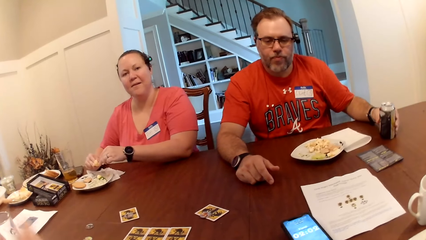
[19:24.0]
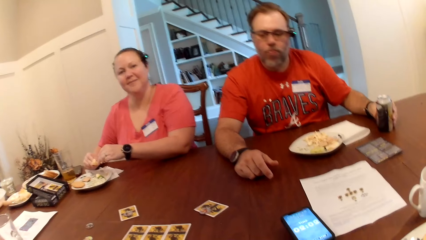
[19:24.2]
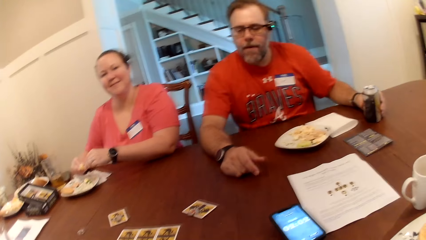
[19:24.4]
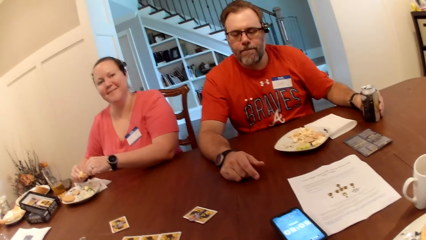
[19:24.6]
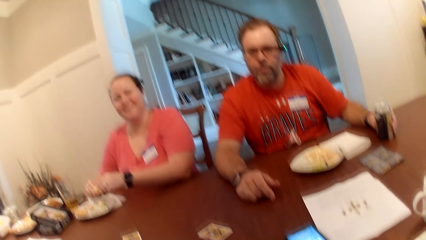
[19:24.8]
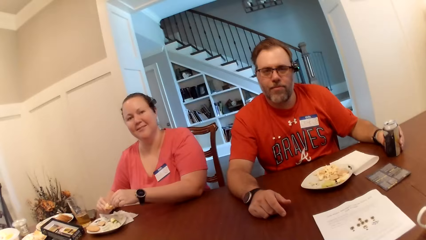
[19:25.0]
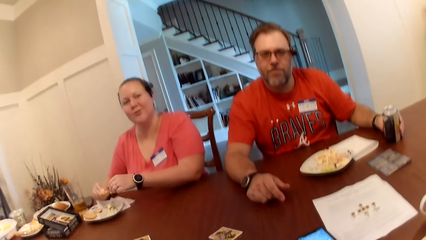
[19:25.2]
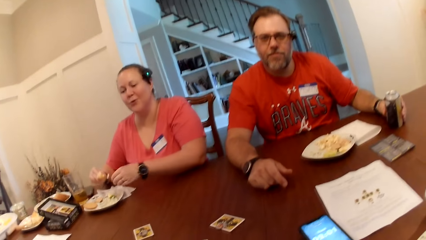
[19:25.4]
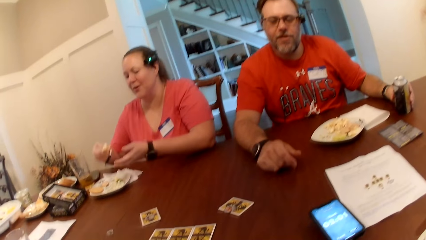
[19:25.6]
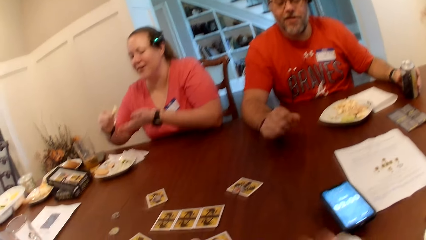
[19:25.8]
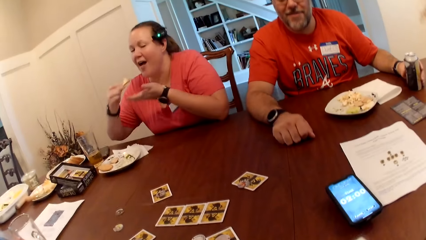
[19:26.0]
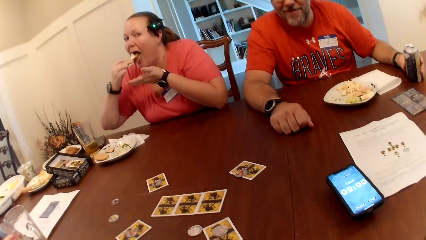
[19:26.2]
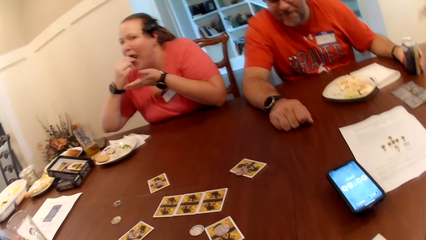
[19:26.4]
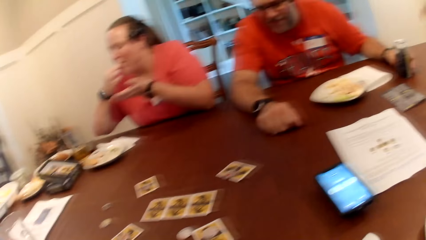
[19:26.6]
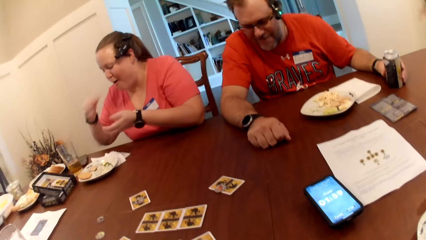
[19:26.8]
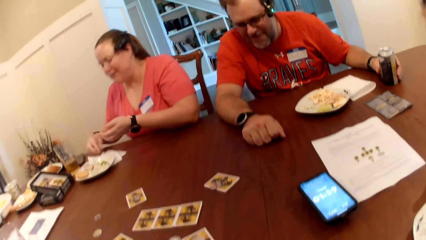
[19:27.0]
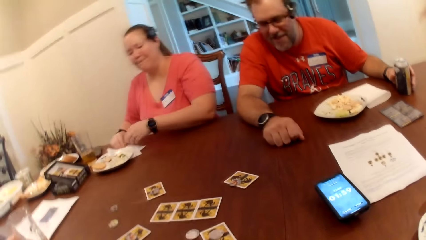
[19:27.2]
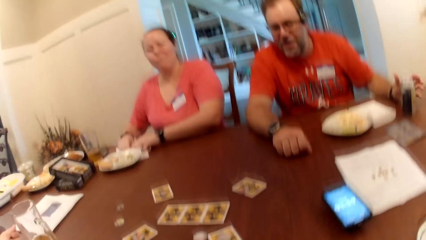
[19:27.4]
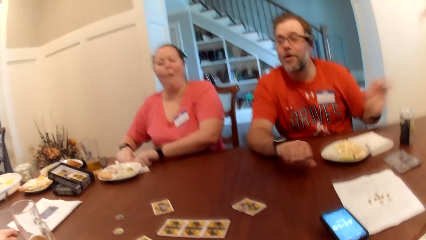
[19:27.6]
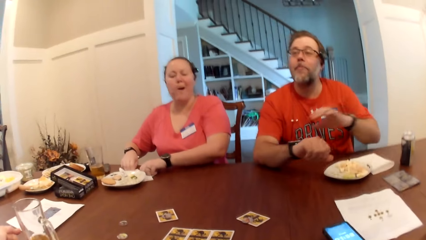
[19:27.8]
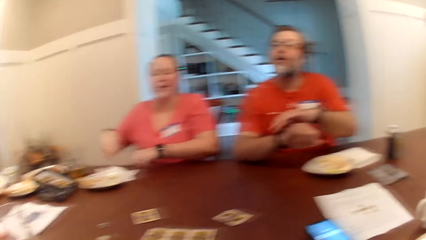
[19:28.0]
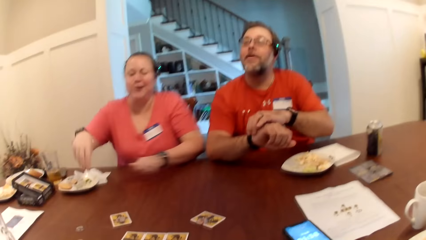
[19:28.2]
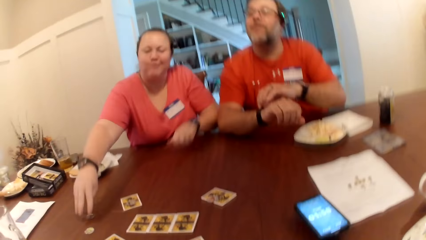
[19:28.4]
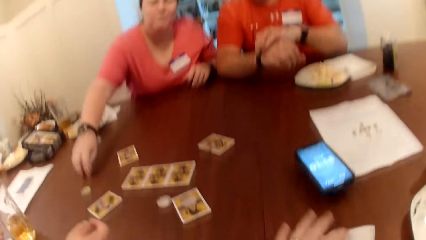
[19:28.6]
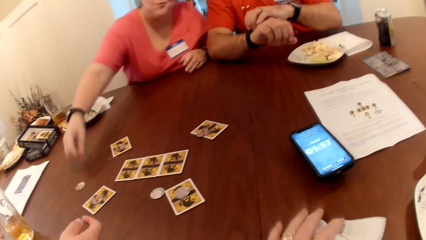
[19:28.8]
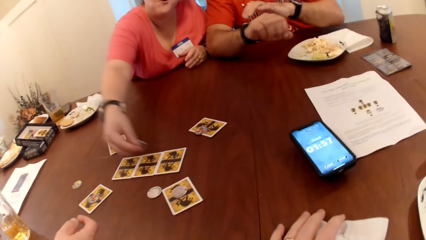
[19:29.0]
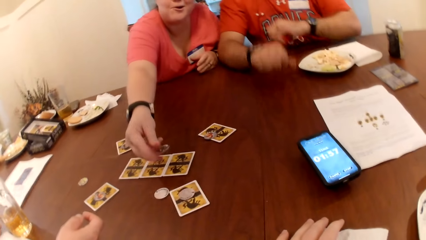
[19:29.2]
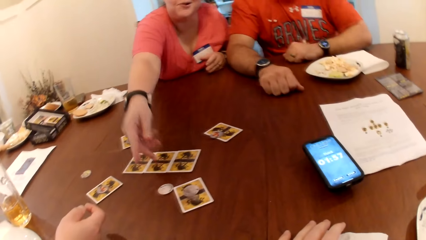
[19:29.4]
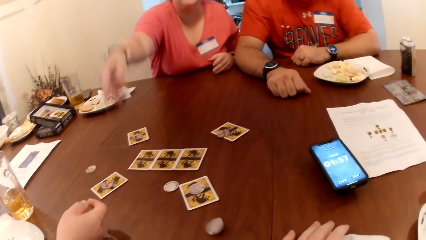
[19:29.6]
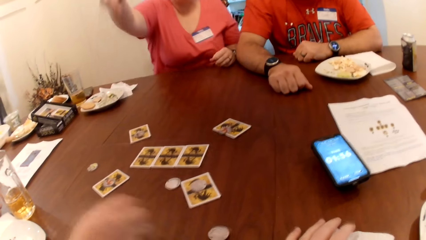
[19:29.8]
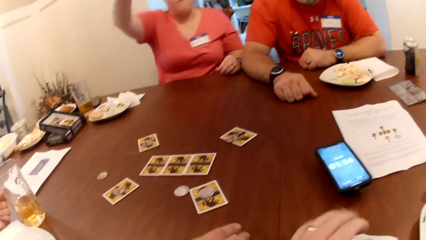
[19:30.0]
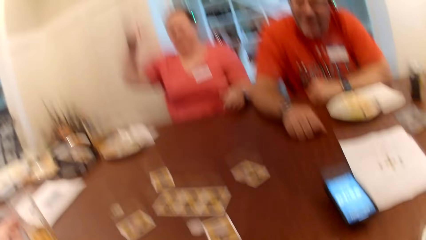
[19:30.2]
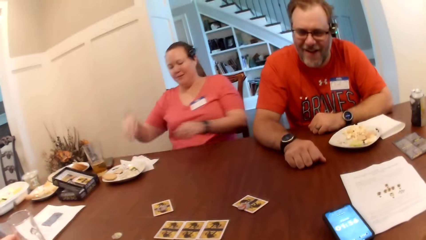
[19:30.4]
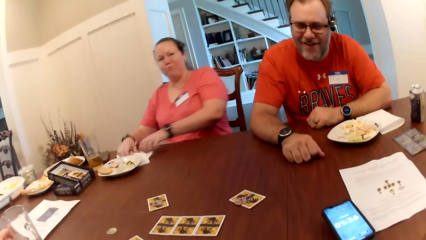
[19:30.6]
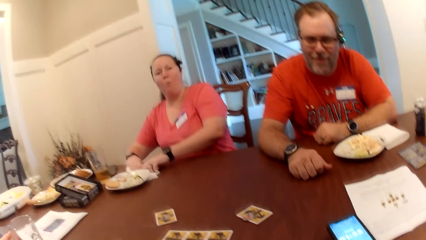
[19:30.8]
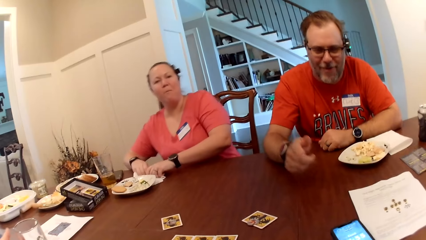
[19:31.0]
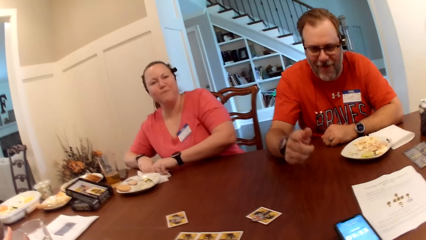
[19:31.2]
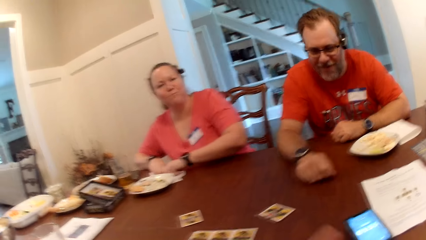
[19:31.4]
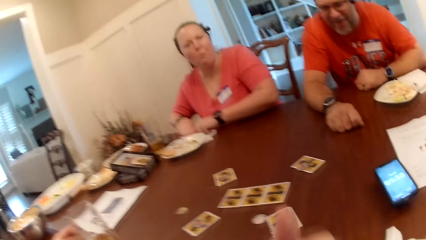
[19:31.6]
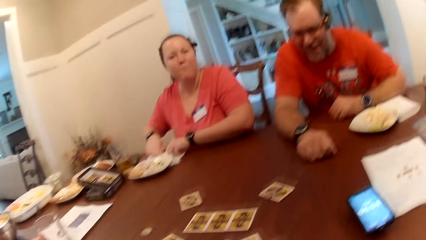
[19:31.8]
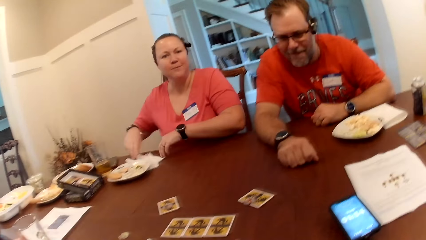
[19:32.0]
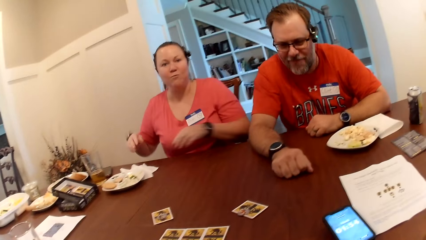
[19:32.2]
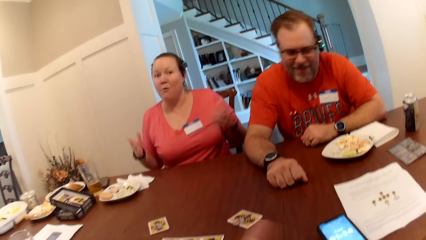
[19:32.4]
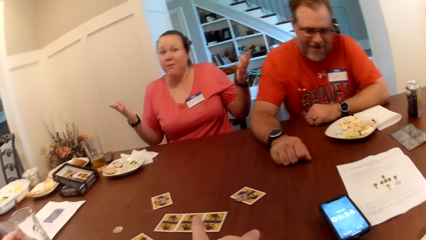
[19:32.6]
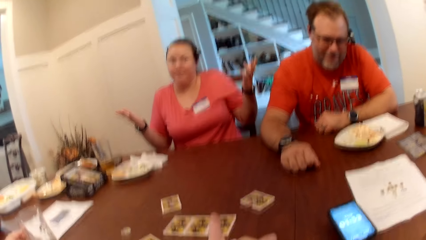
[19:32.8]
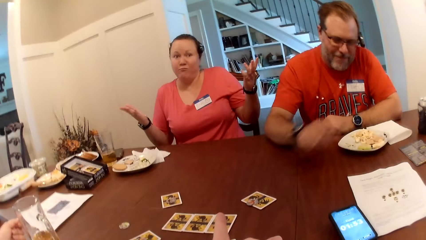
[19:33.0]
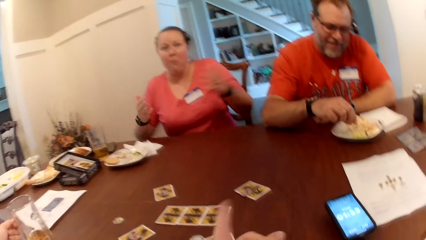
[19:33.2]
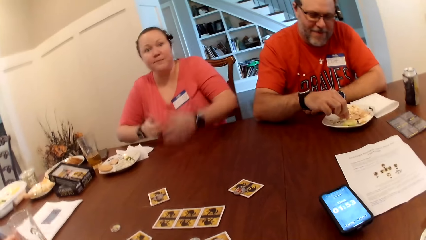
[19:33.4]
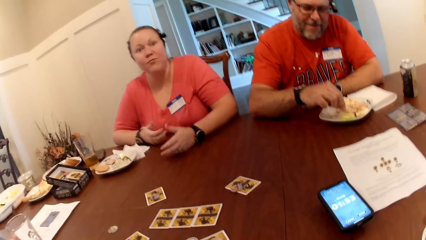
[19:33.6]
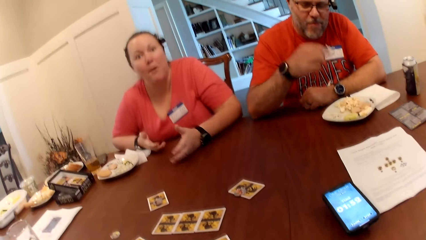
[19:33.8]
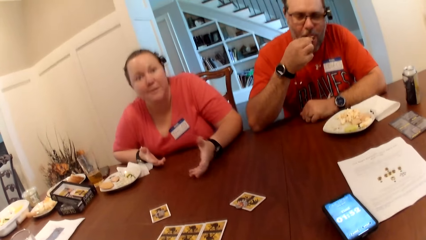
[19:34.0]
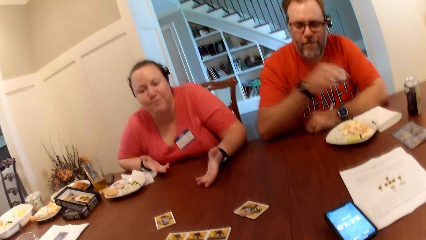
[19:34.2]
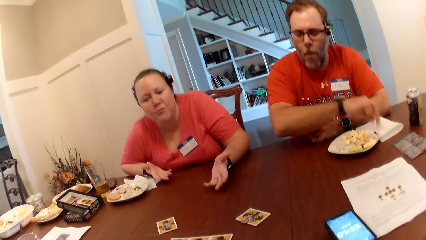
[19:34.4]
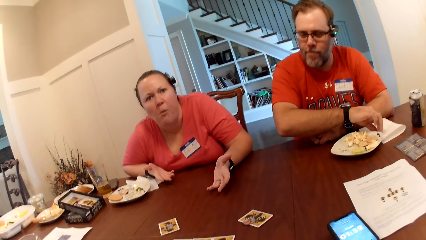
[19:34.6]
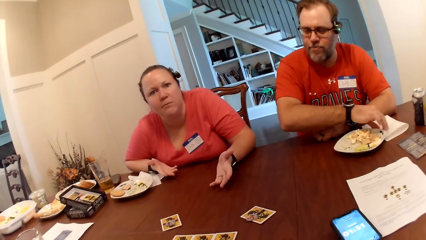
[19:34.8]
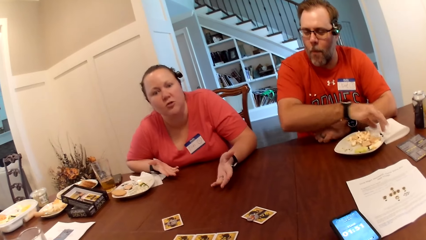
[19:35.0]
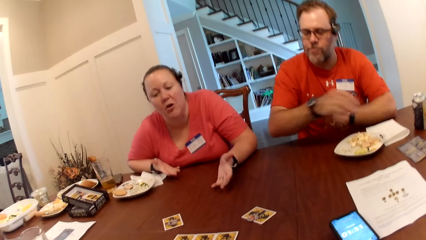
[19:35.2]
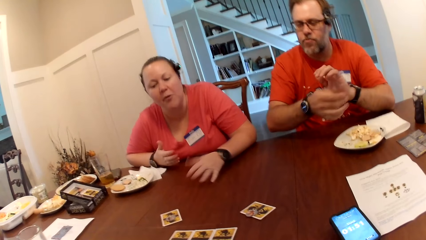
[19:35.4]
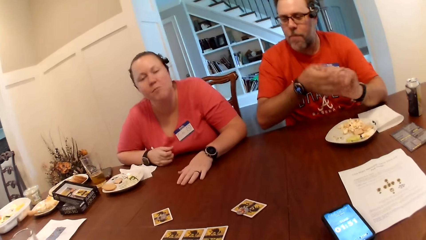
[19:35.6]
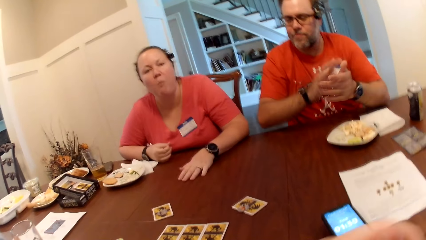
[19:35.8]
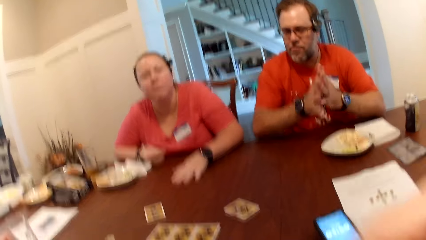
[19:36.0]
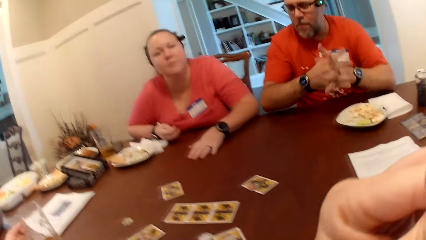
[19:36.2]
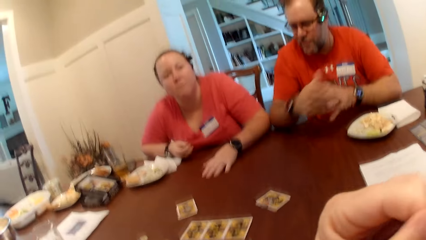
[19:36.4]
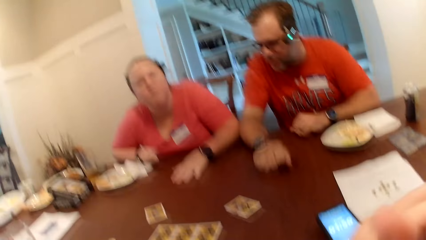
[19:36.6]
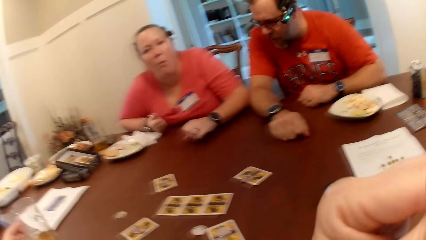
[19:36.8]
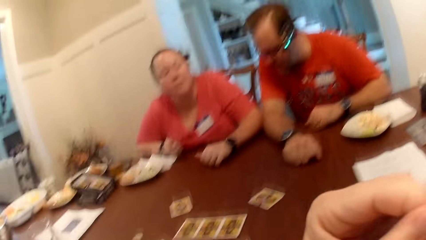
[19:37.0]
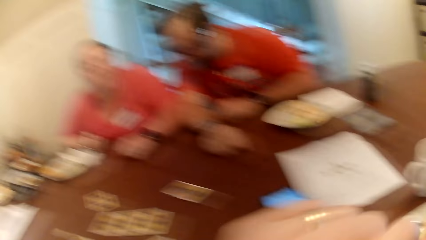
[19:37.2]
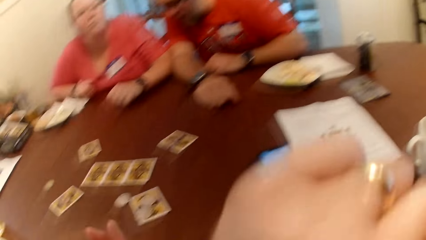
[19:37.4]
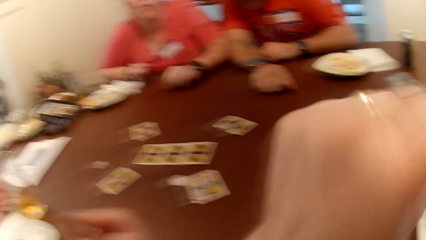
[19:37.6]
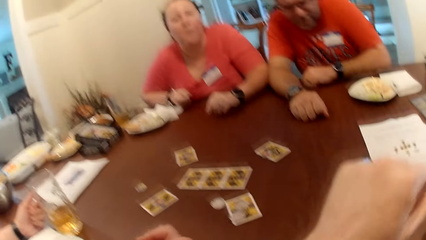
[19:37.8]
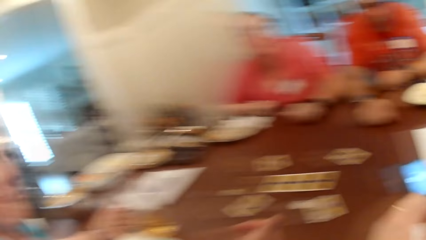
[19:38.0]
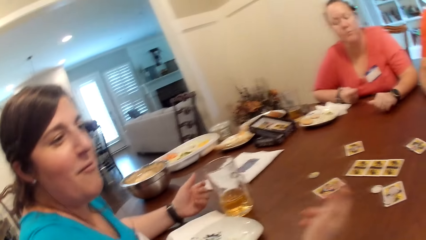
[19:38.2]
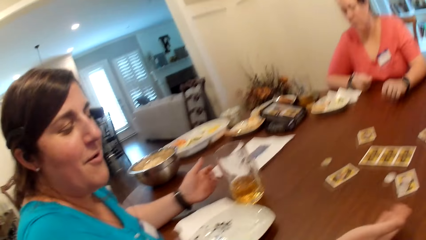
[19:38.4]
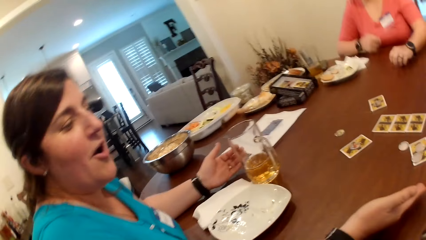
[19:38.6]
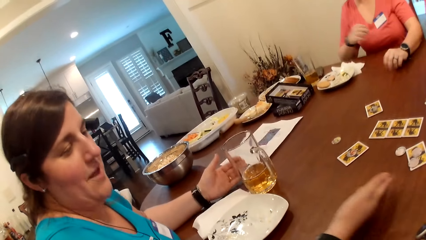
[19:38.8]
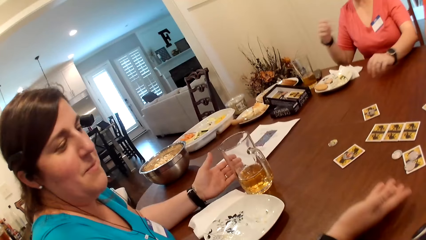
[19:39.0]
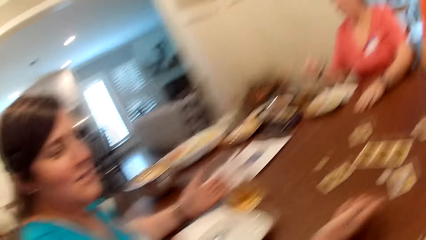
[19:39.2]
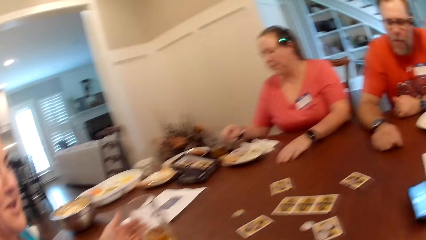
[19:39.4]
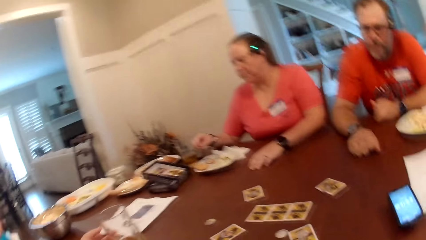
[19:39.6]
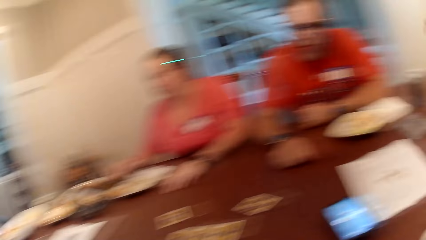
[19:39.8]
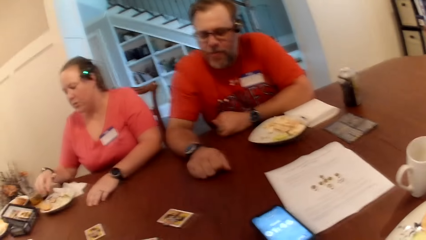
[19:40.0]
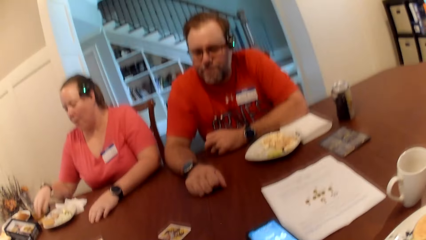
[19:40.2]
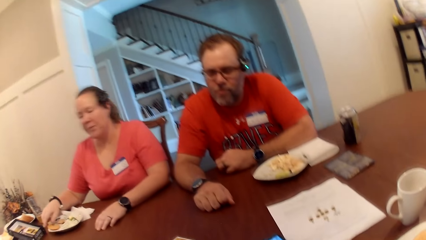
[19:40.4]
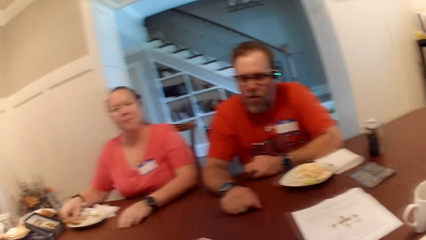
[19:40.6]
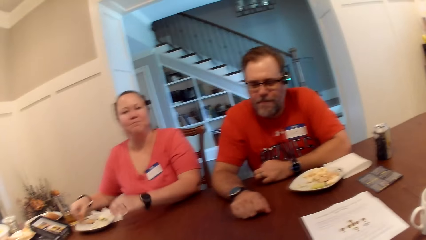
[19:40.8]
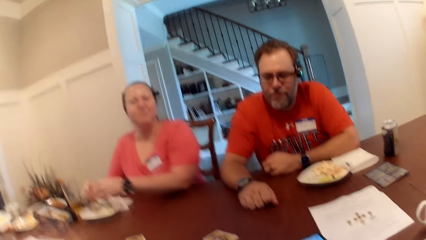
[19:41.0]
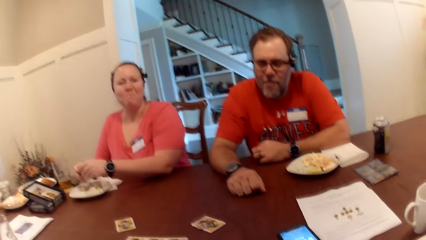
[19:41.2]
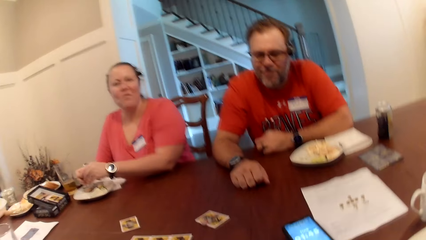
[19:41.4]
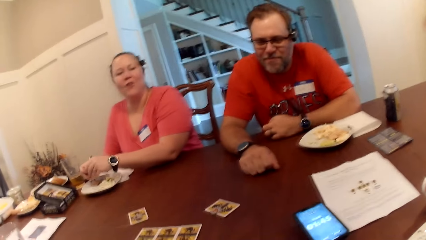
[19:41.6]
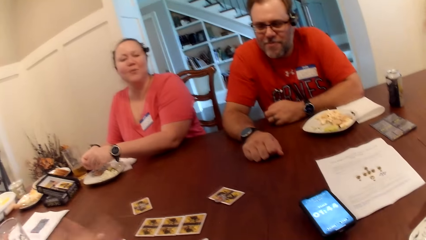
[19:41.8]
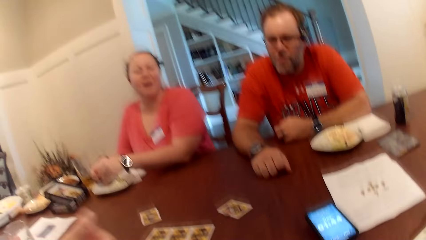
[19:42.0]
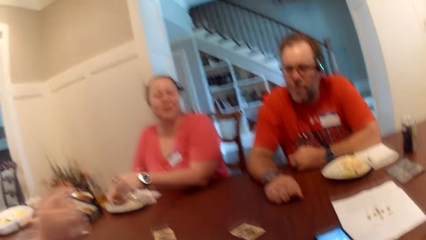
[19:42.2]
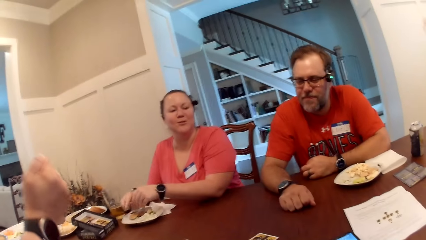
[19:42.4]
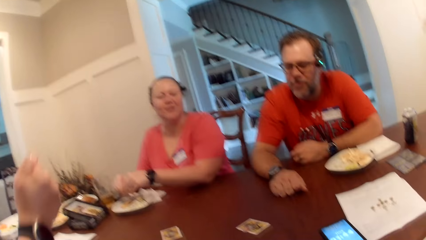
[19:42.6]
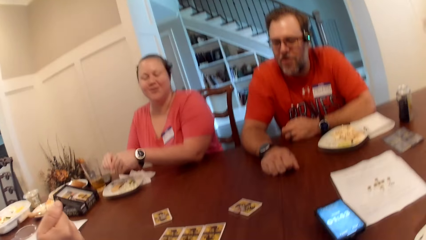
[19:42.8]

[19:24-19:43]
A man drops the can drink in his left hand on the table. A woman picks up the game chip on the table with her right hand. The woman throws the game chip in her right hand to the camera wearer. Another woman touches the game chip with her right hand. The first woman cleans her hands on the tissue paper on the table. The man picks food from the plate on the table with his right hand into his mouth. The man cleans his right hand on the tissue paper on the table. The camera wearer raises a hand up. They look around. The first woman picks food from the plate on the table with her right hand into the table.
